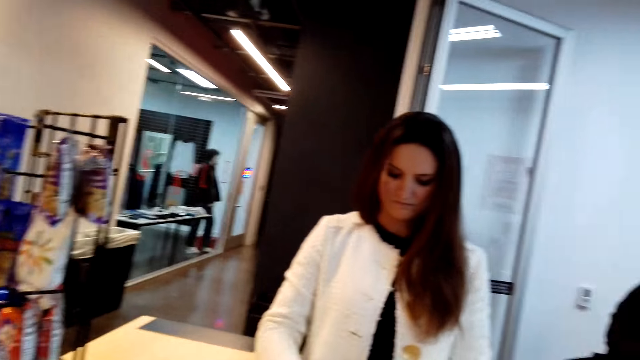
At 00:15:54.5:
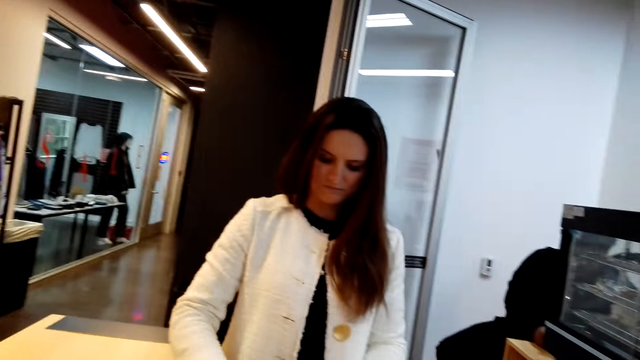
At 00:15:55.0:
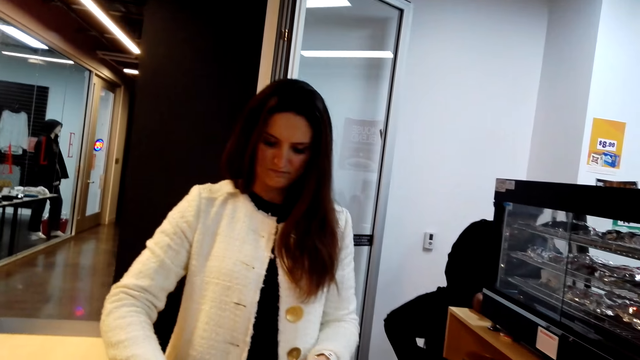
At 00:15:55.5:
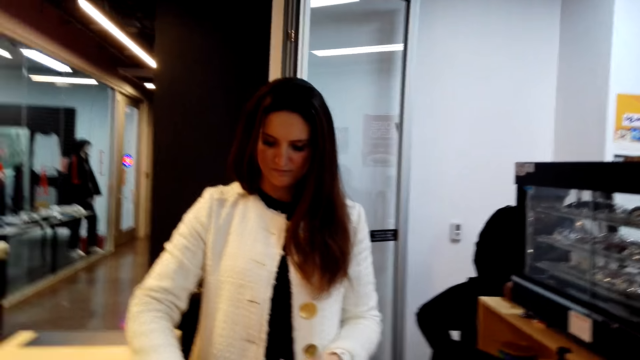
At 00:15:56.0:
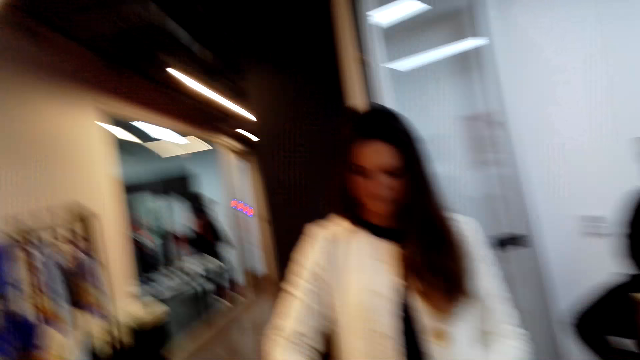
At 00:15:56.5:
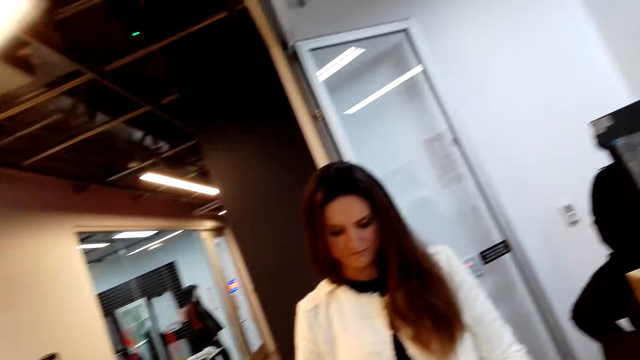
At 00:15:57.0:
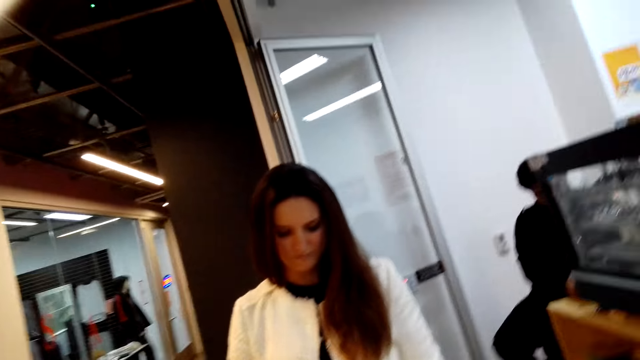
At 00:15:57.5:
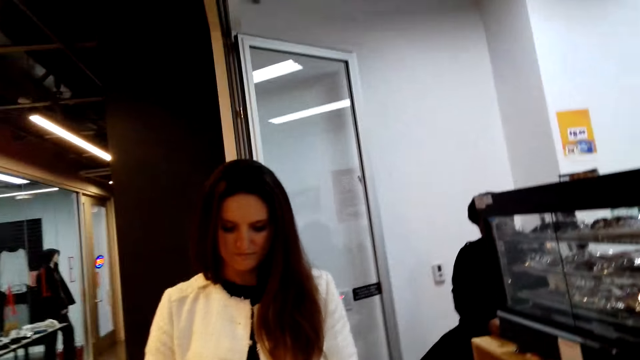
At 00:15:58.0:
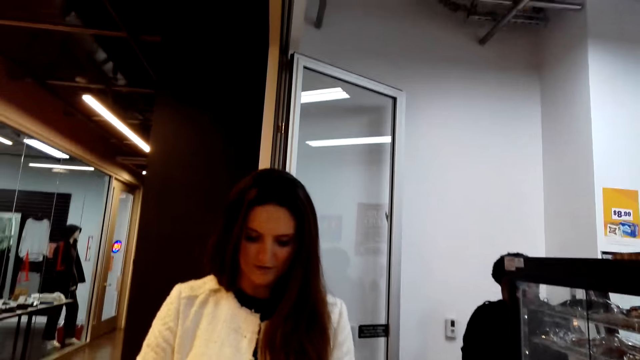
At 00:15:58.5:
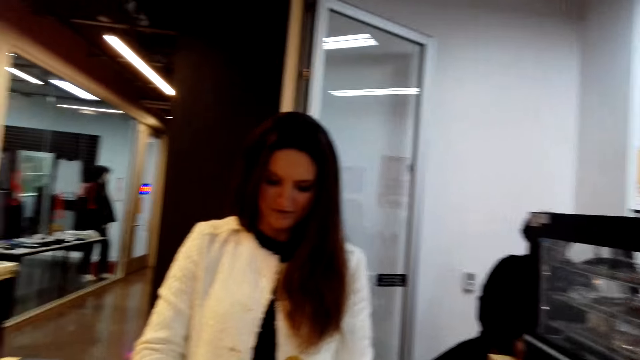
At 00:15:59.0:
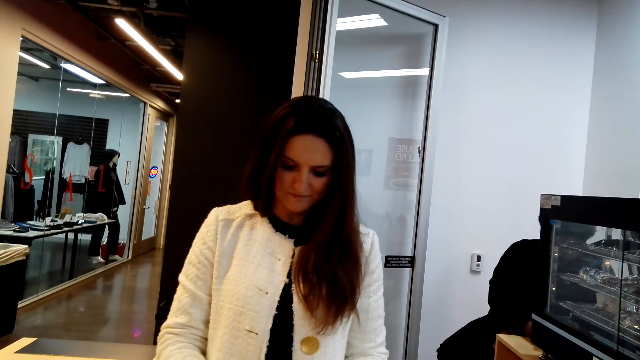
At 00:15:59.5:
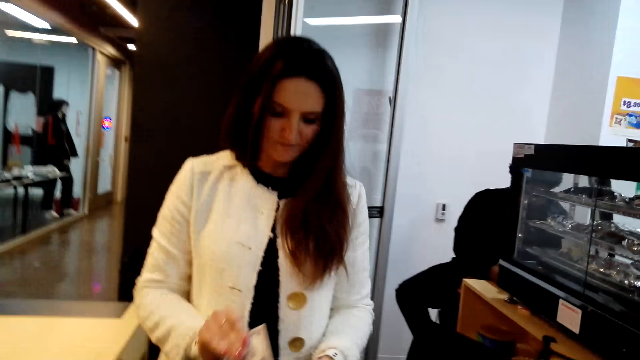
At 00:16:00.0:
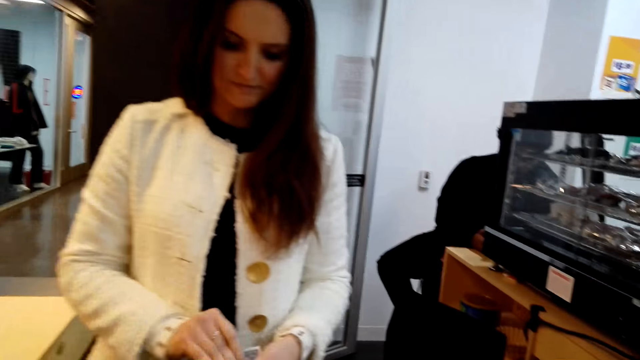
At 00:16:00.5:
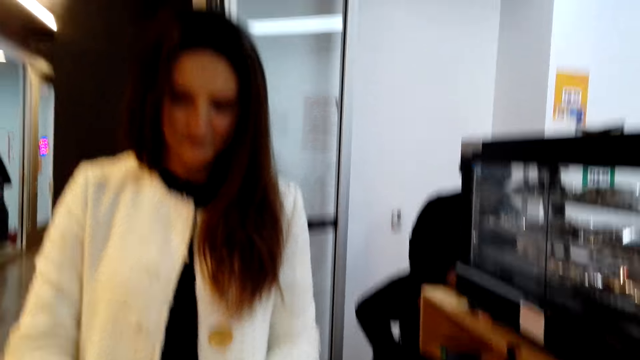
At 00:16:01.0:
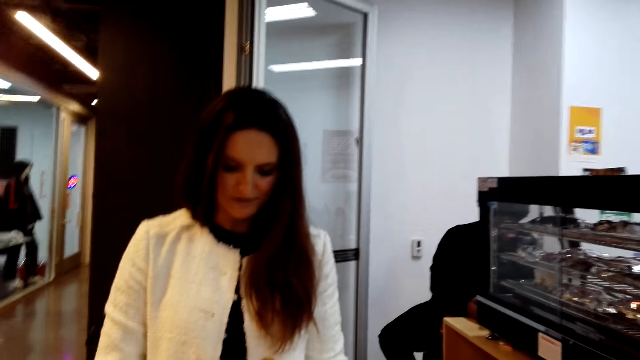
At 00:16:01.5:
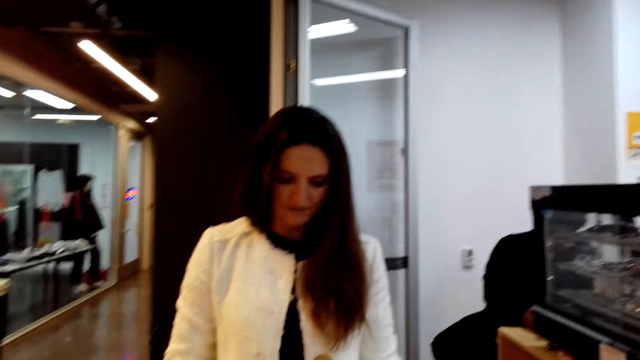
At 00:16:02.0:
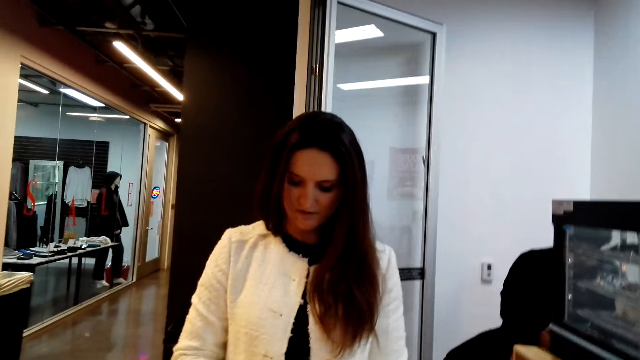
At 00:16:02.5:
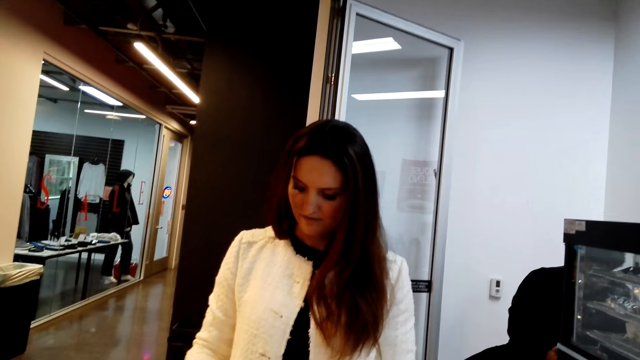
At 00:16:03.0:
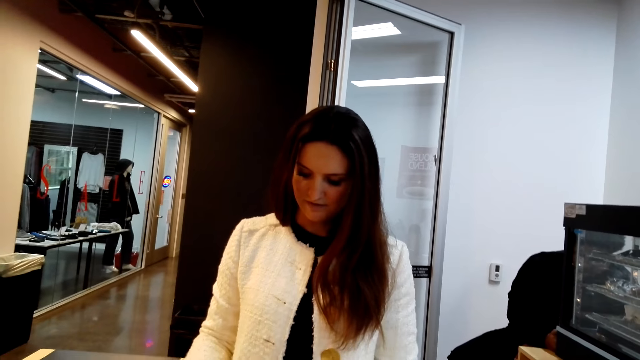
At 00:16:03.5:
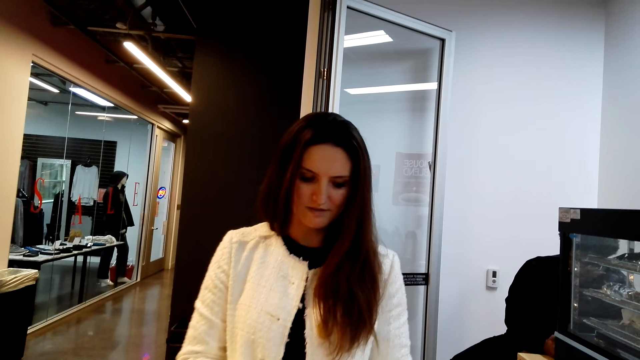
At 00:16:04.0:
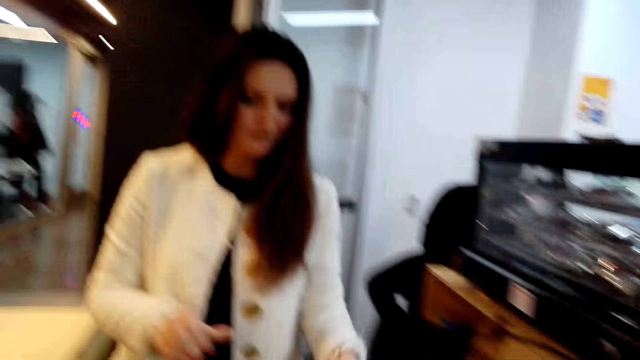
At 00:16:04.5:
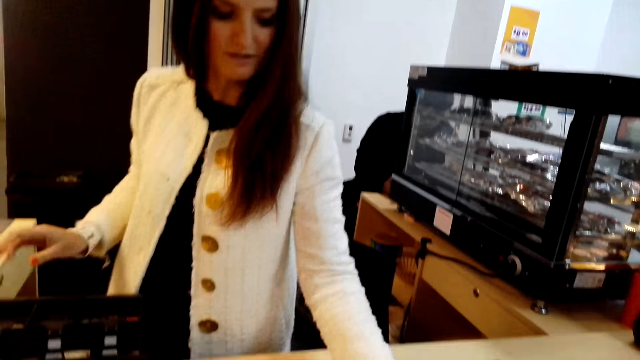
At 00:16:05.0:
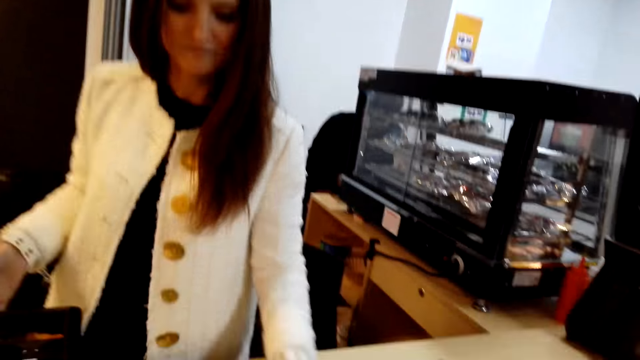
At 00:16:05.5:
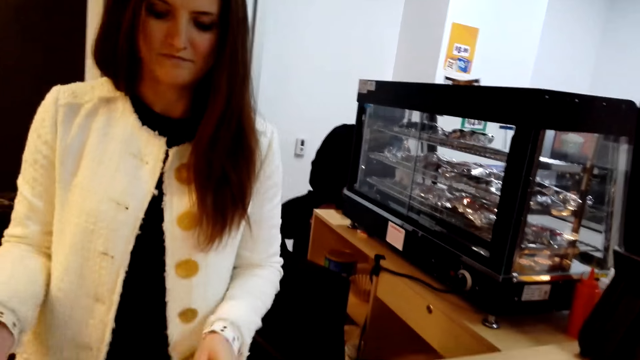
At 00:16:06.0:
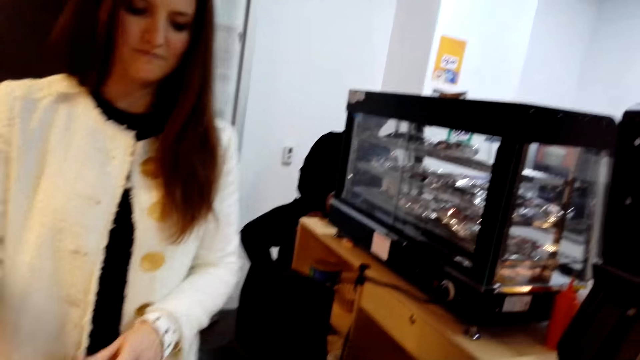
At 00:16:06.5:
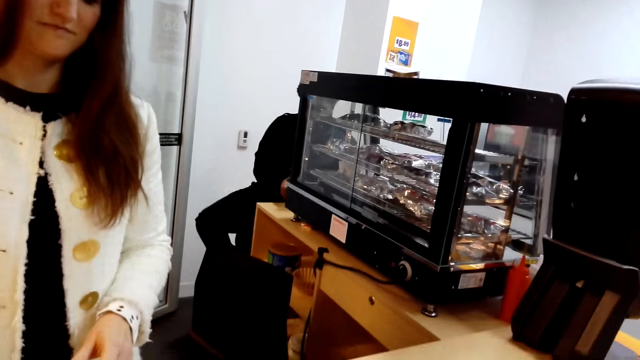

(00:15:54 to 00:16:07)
The camera wearer interacts with another person. They look around.

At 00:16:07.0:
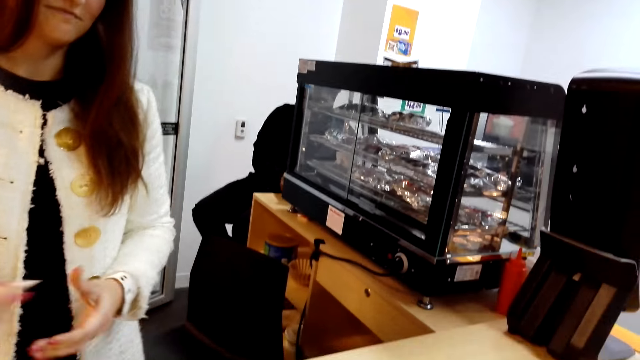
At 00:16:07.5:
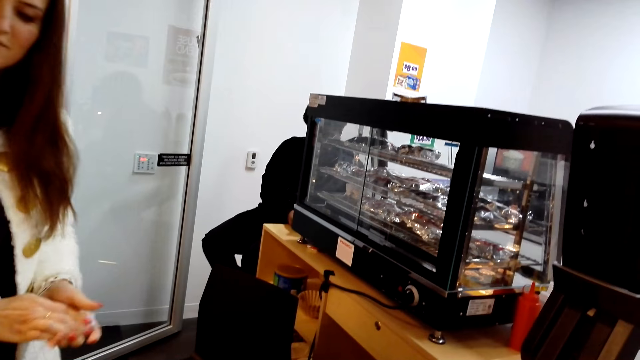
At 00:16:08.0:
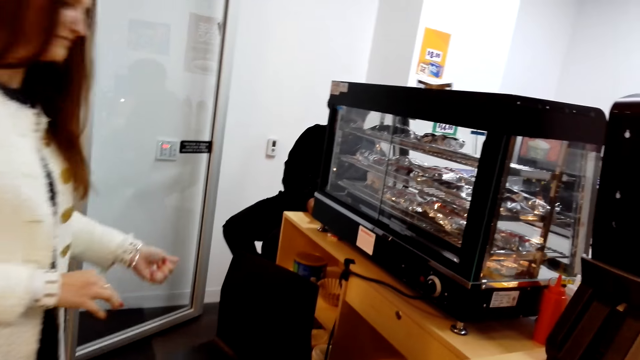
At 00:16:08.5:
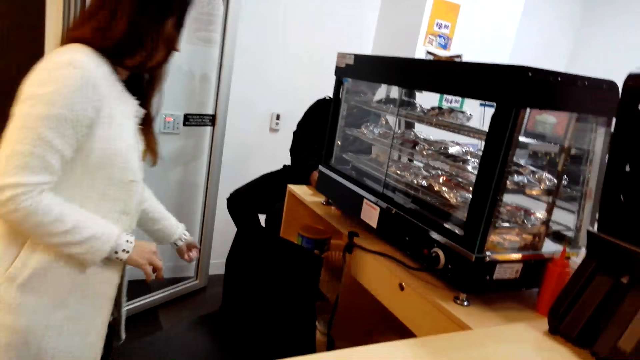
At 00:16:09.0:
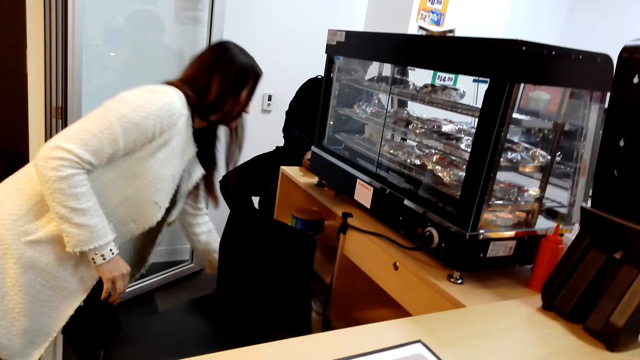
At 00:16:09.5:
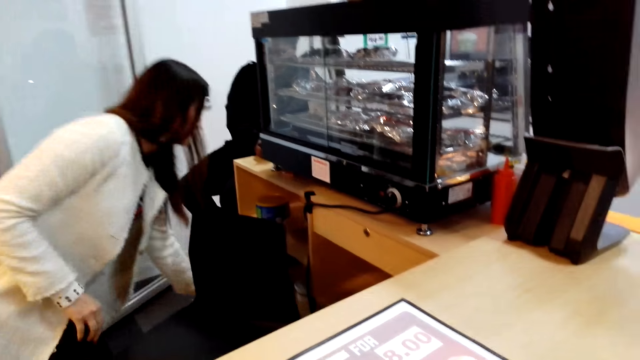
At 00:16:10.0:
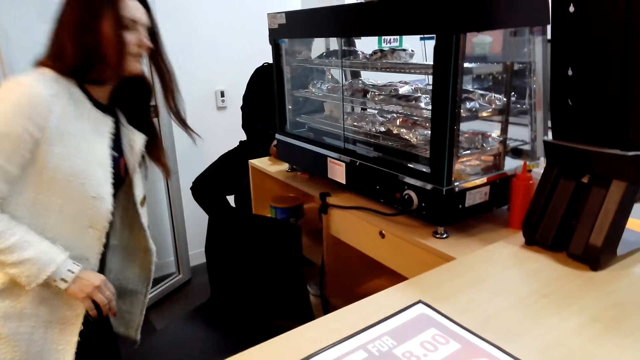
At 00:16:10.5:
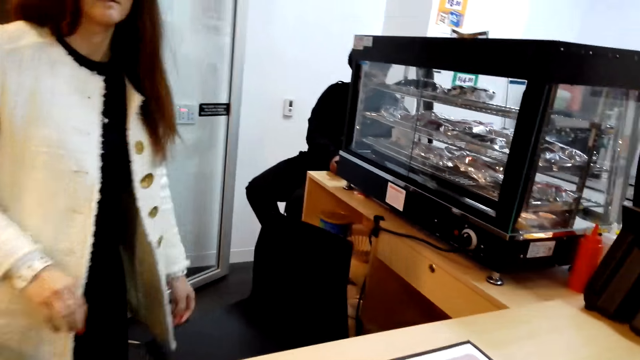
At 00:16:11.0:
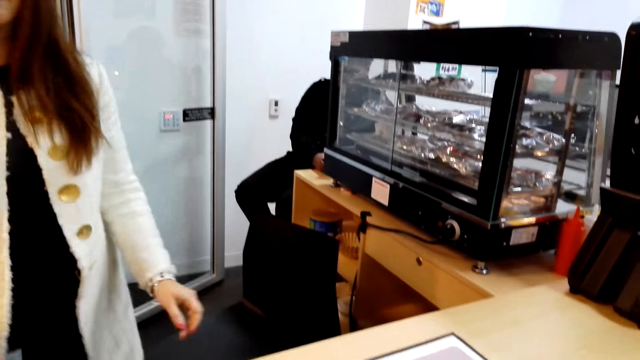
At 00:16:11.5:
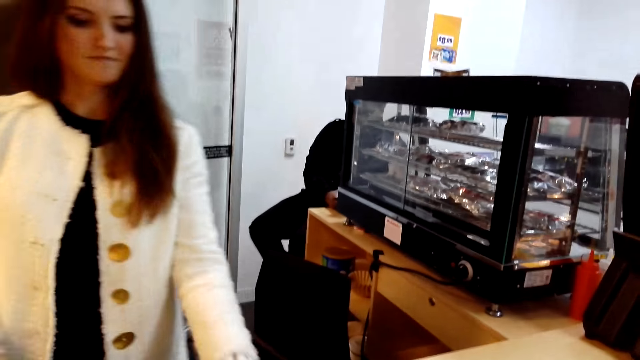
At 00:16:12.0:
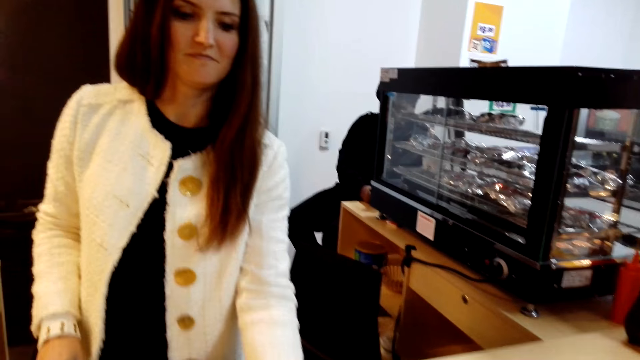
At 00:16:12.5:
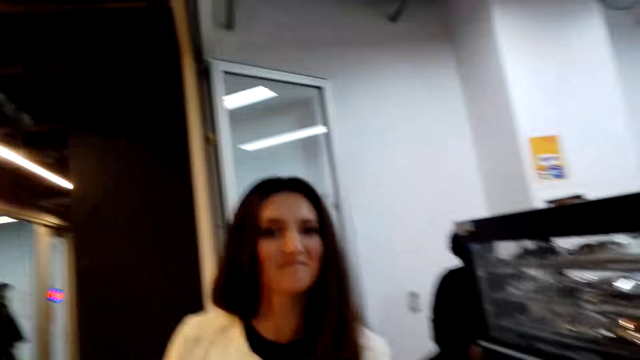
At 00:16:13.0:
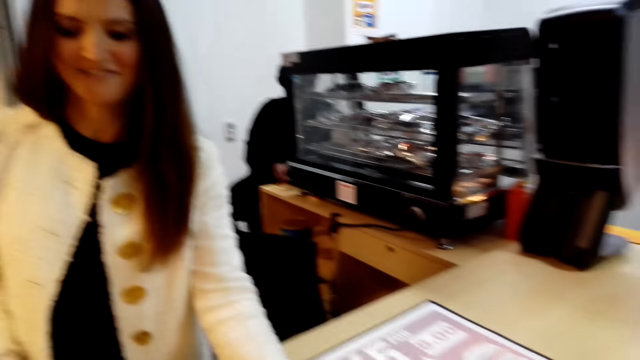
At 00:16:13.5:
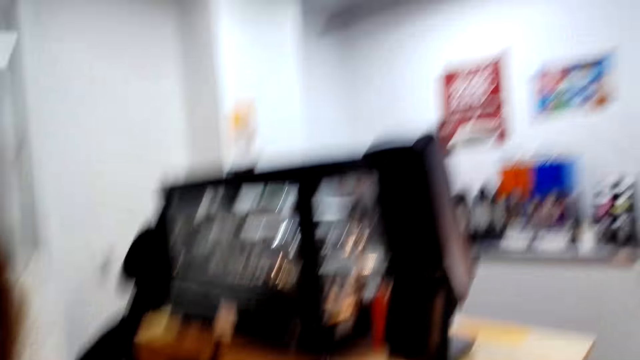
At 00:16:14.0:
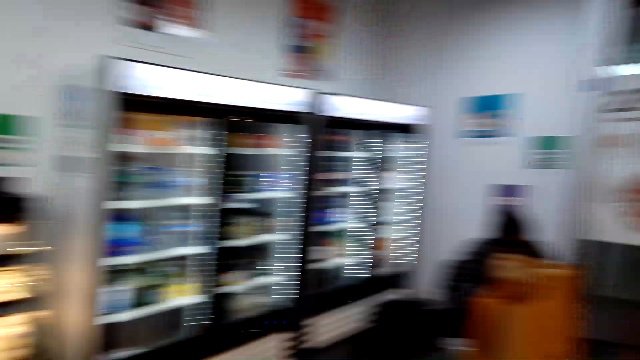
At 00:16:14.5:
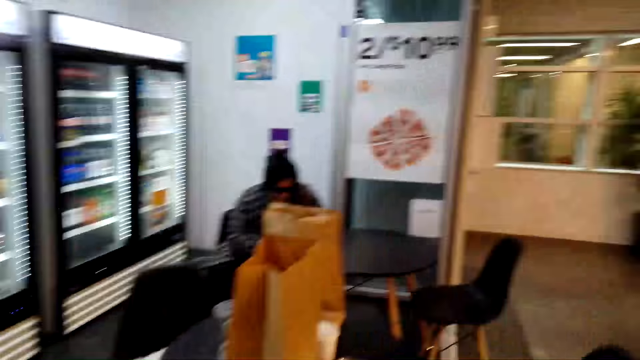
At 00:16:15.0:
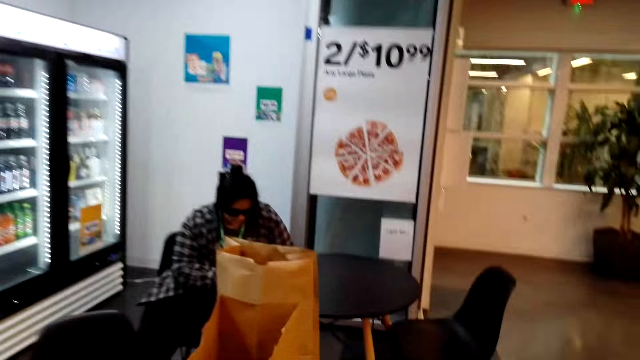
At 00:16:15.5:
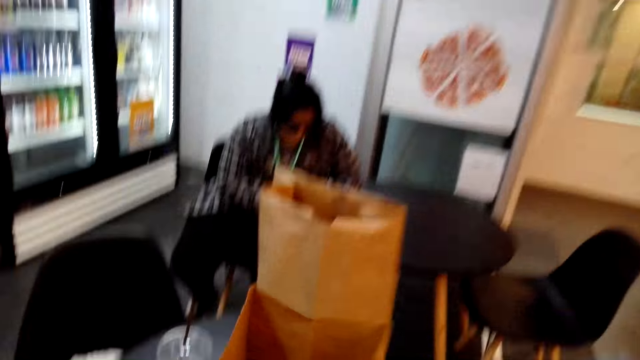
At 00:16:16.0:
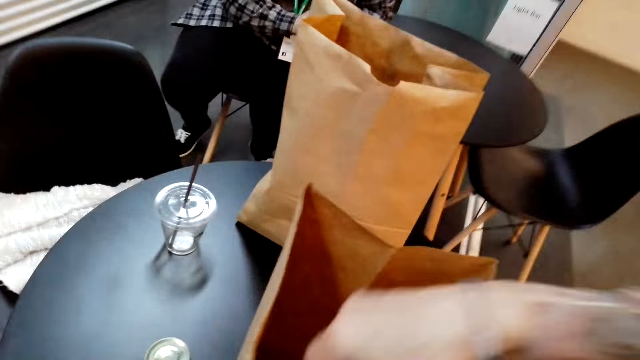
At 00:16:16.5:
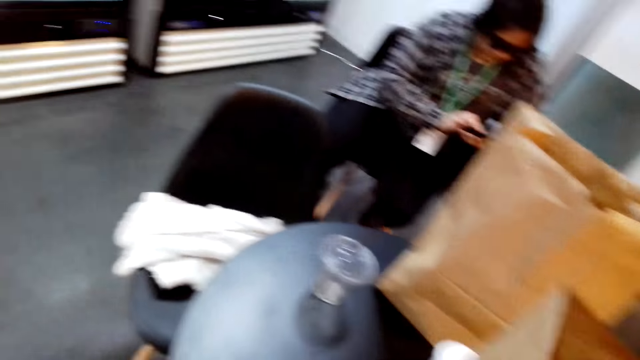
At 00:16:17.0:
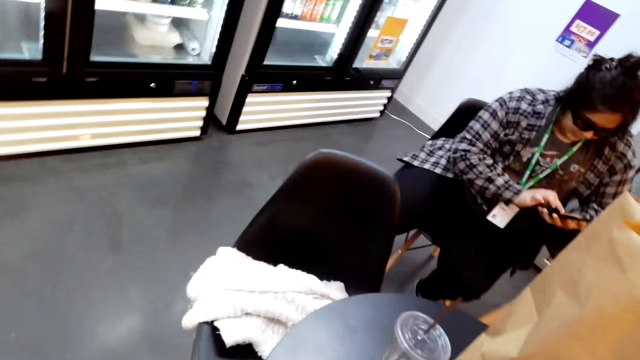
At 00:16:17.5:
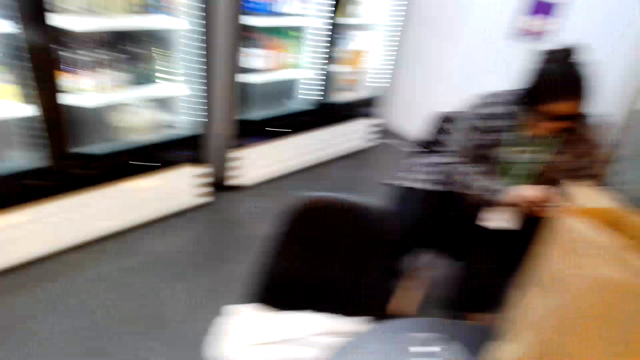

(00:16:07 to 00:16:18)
The camera wearer interacts with the person. They turn around, walk around, and put a sachet in the khaki bag.
